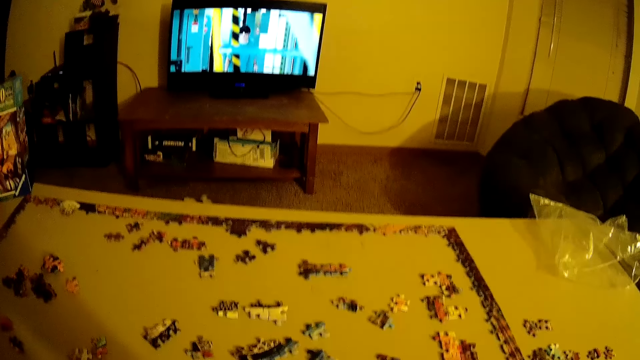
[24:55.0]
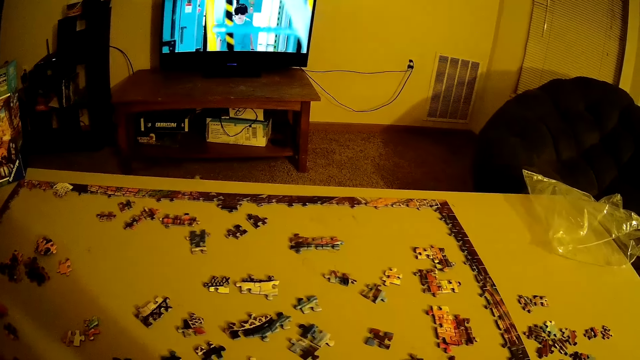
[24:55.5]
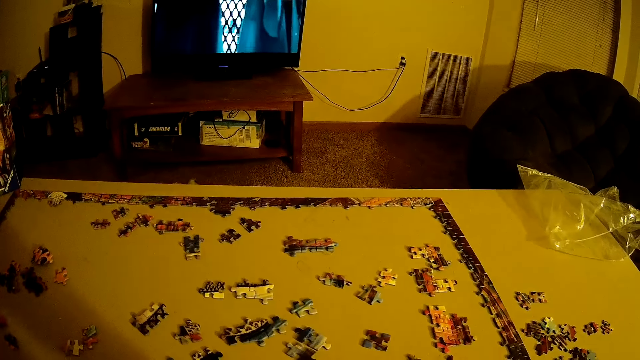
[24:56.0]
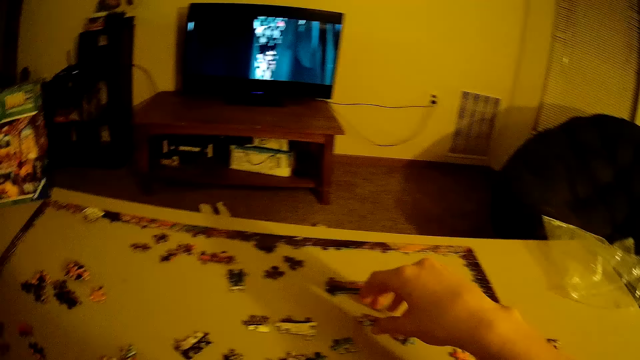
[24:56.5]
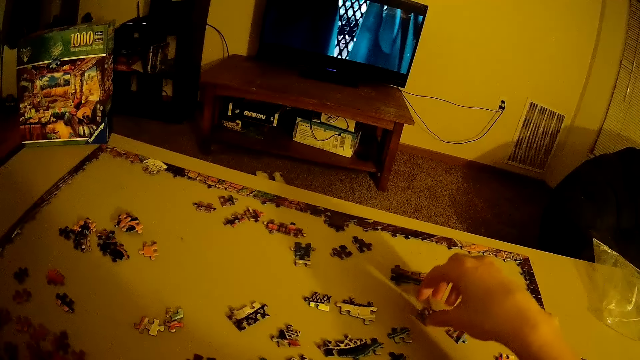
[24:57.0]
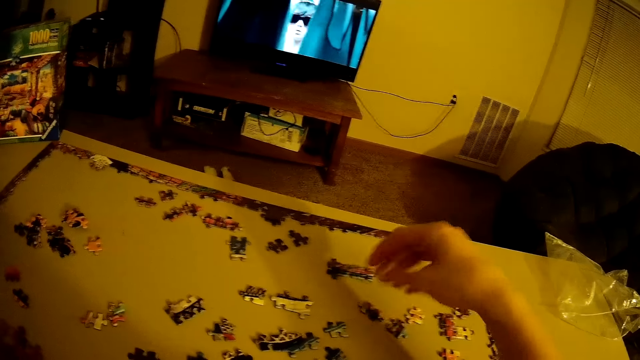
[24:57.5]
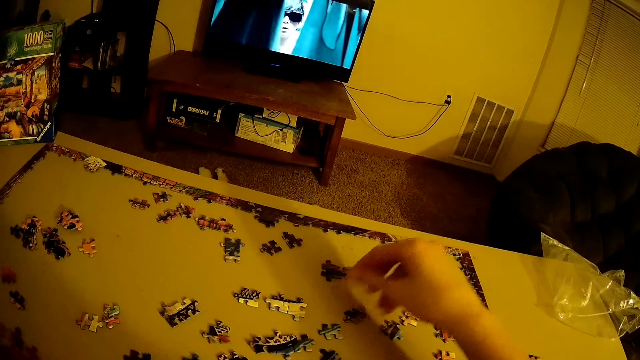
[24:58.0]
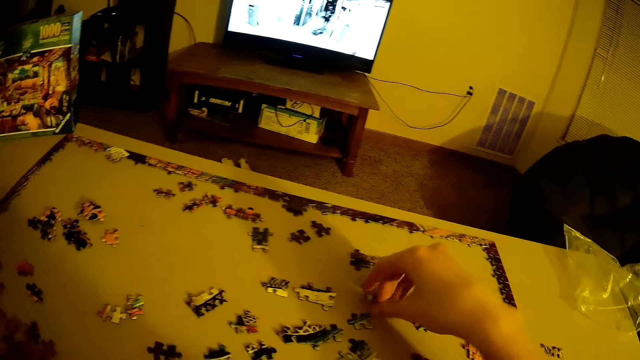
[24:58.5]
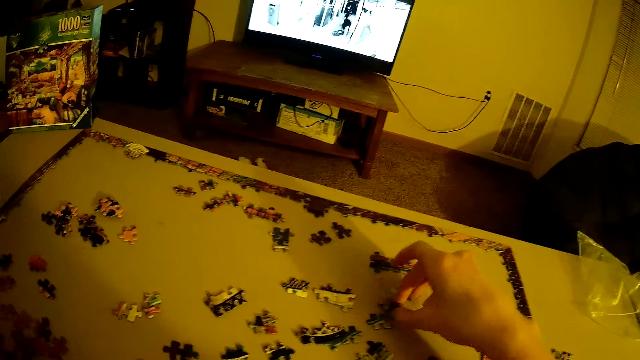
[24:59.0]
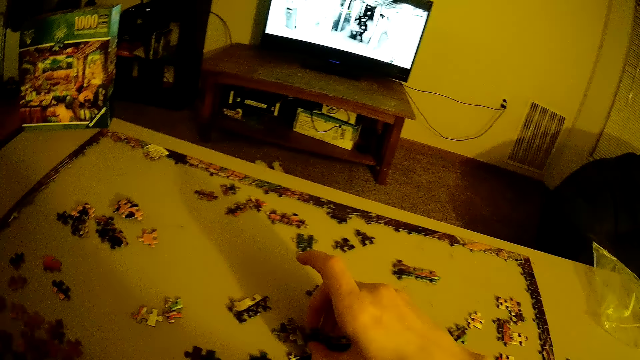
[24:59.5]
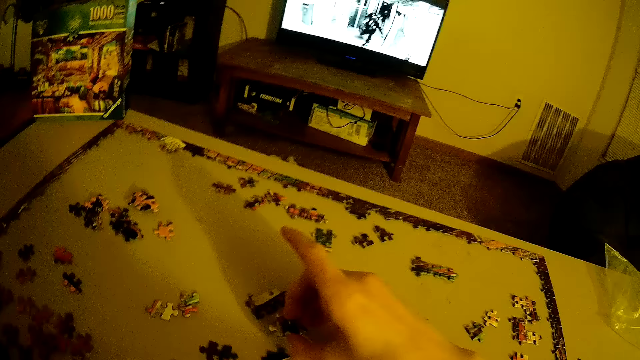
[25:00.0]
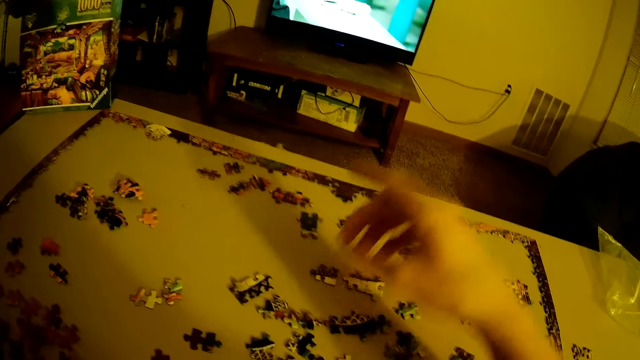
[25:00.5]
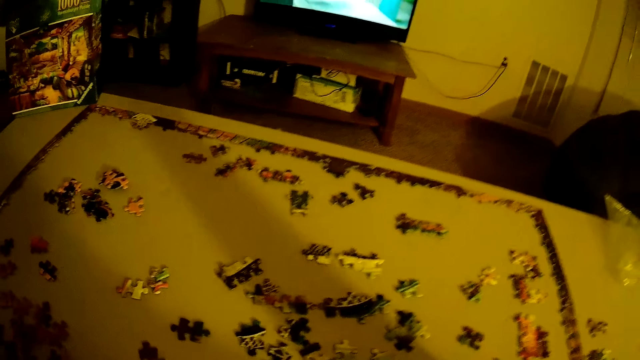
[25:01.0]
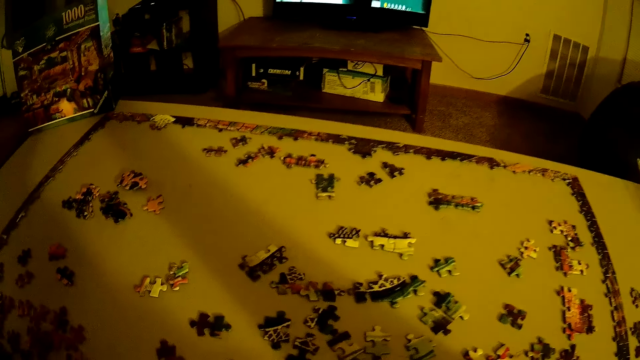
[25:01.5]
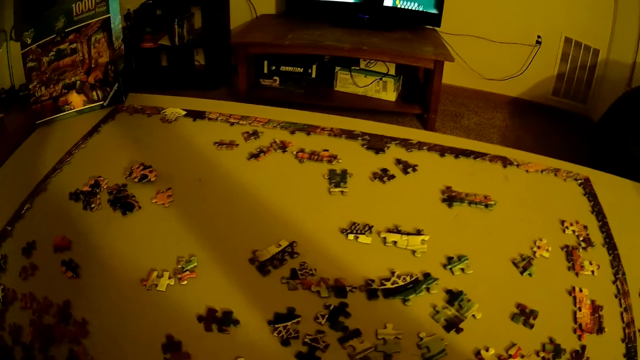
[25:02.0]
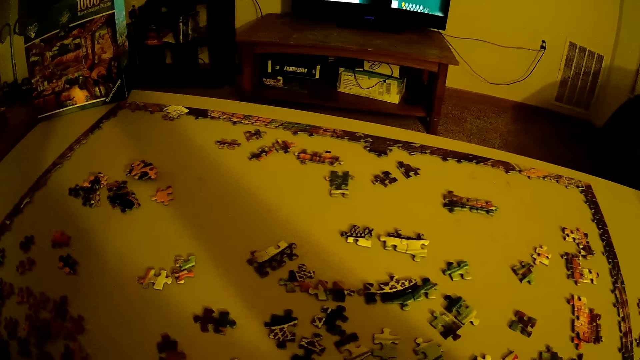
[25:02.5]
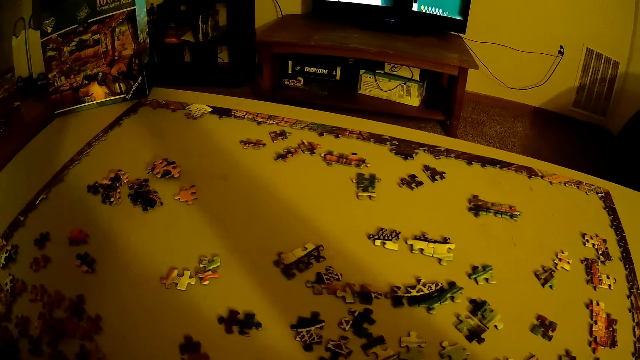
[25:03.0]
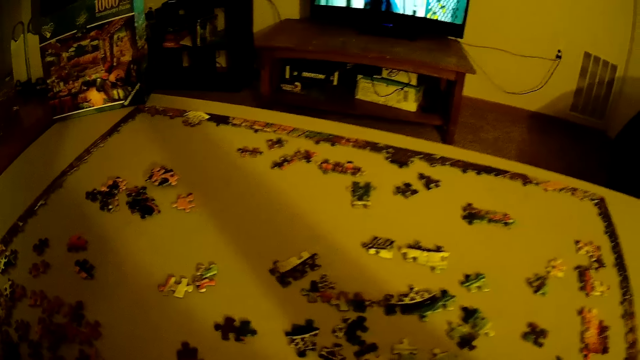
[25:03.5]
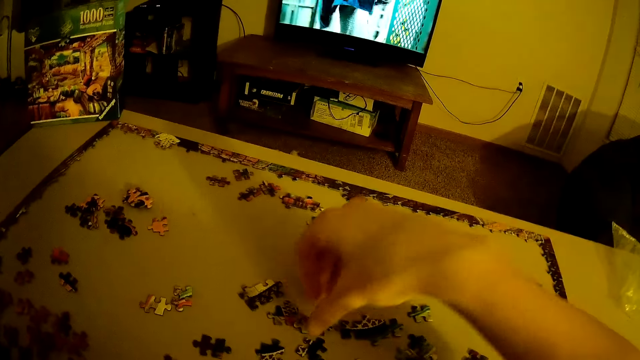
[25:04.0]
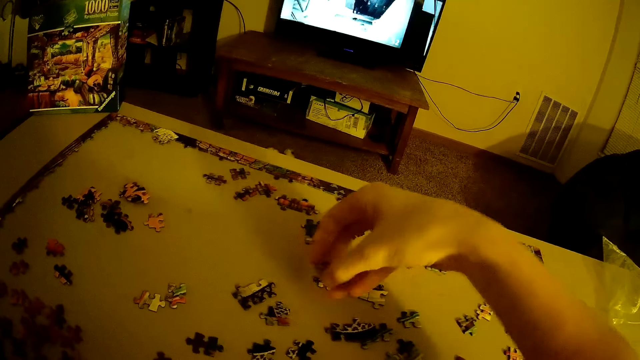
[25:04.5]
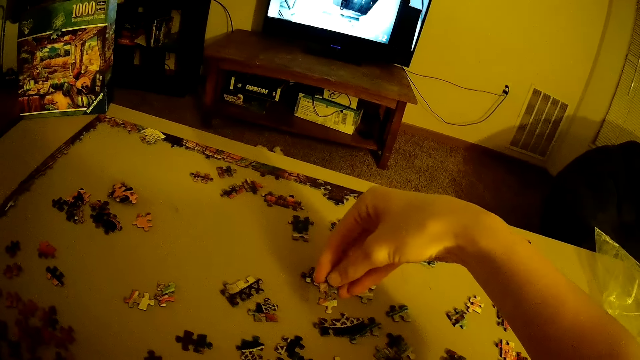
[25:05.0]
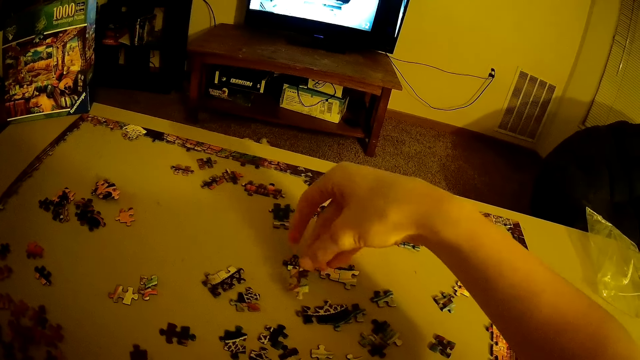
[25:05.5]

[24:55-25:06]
The camera wearer picks up beads.

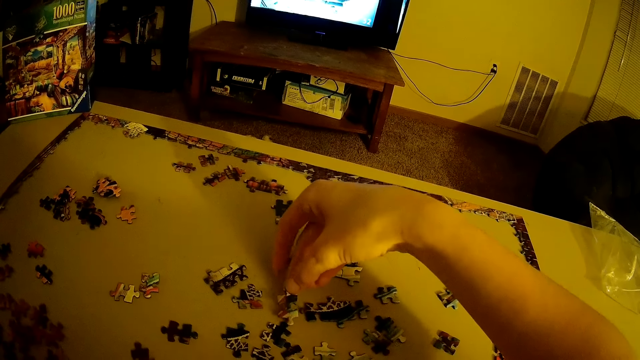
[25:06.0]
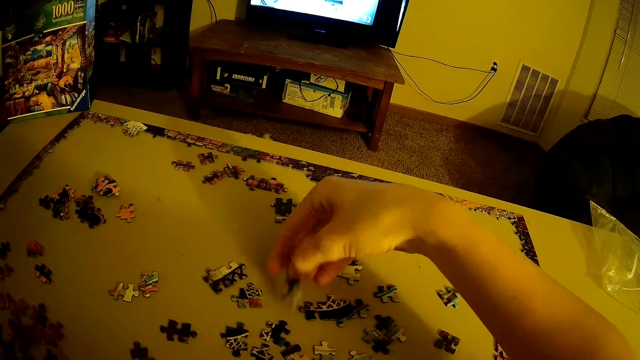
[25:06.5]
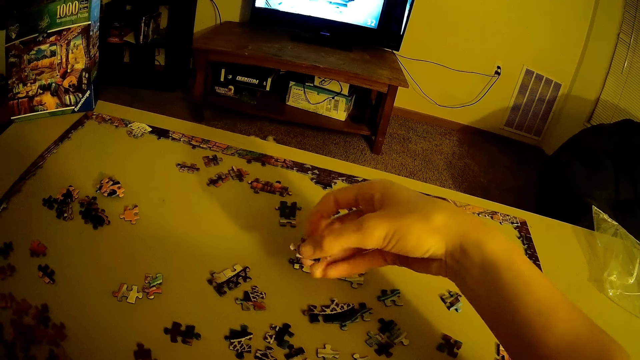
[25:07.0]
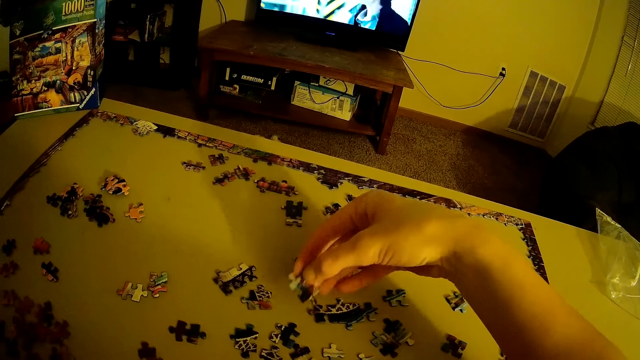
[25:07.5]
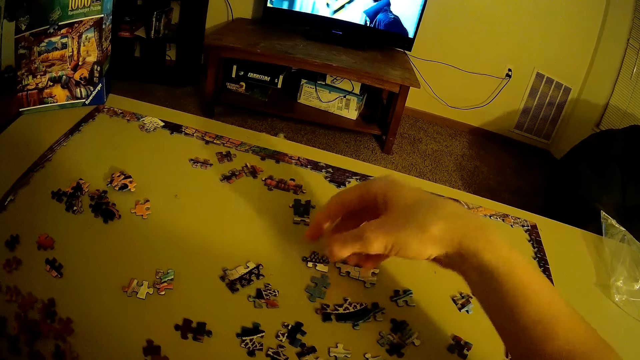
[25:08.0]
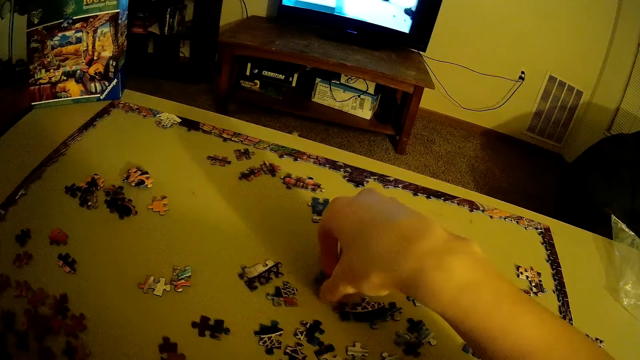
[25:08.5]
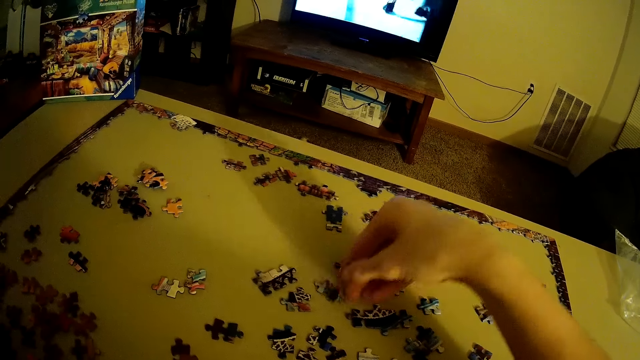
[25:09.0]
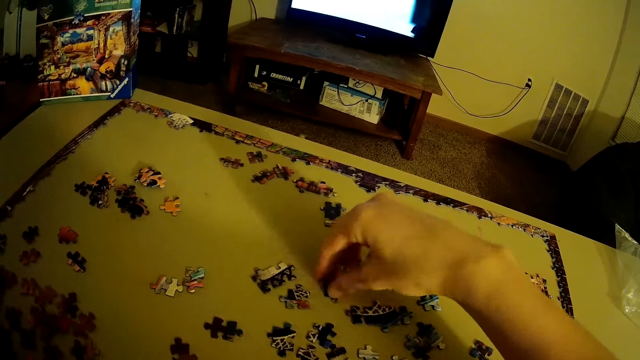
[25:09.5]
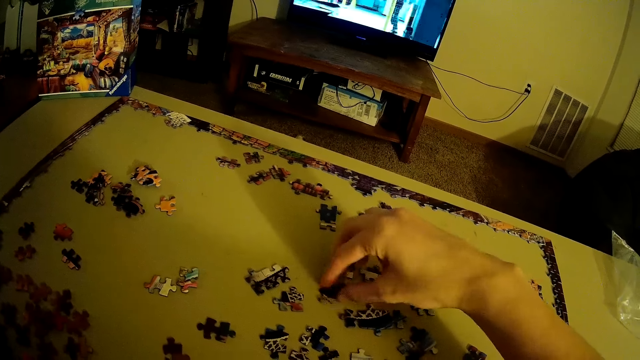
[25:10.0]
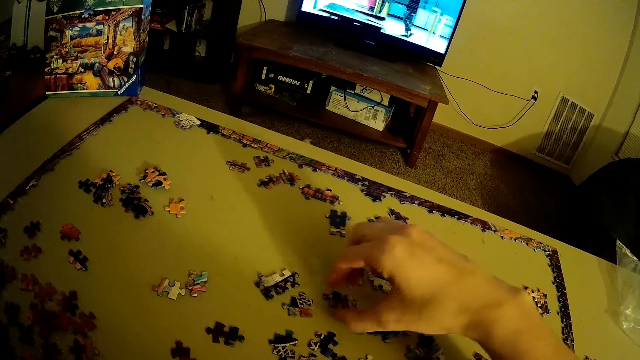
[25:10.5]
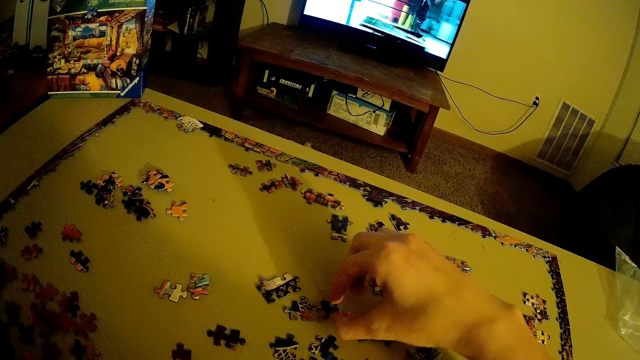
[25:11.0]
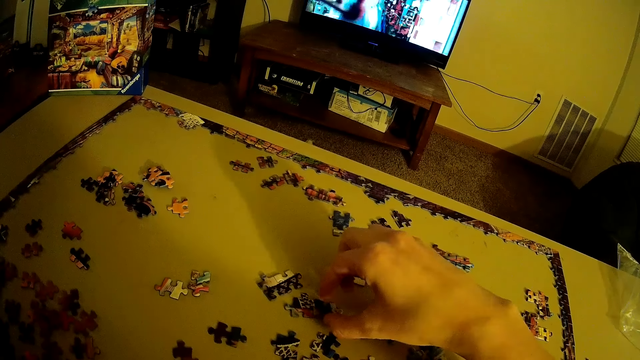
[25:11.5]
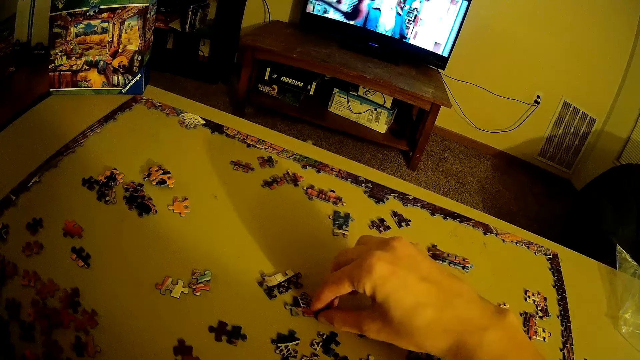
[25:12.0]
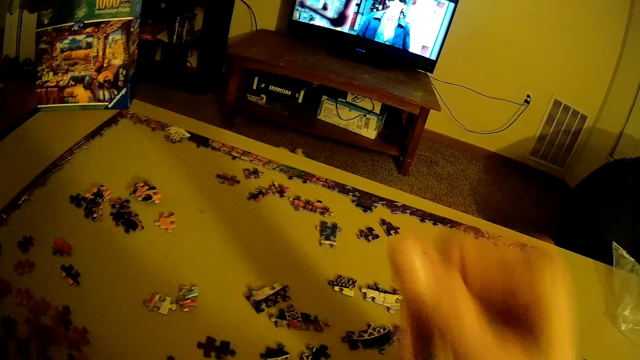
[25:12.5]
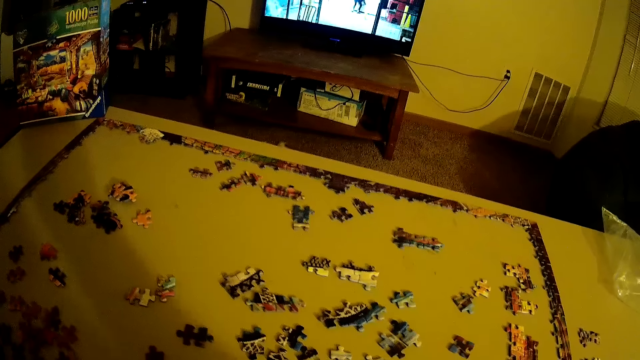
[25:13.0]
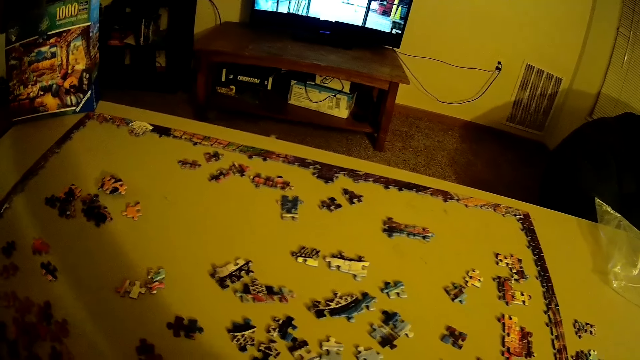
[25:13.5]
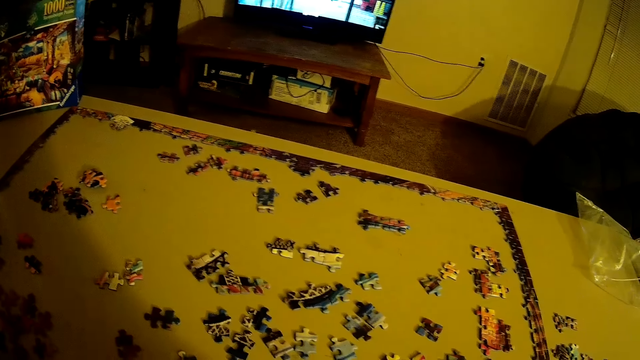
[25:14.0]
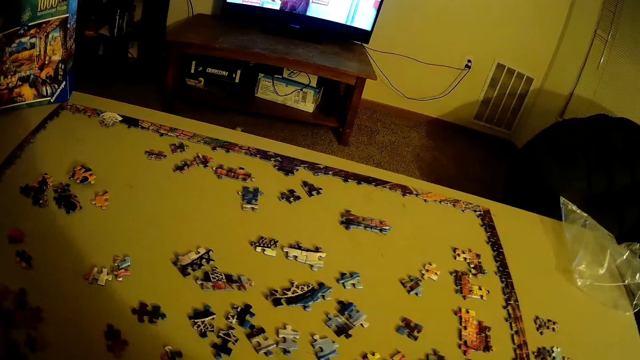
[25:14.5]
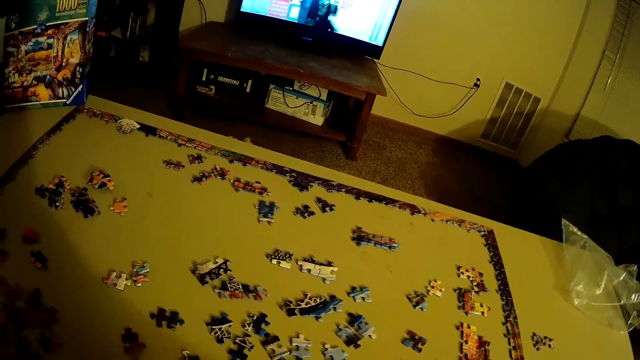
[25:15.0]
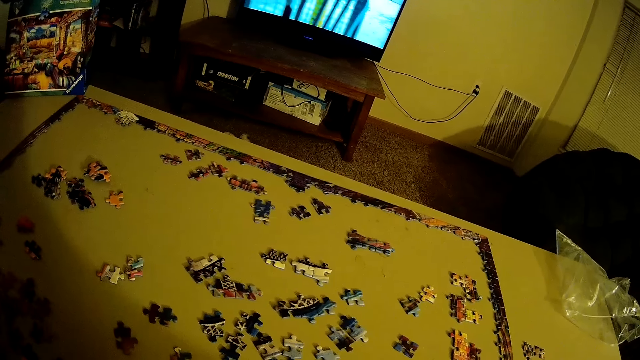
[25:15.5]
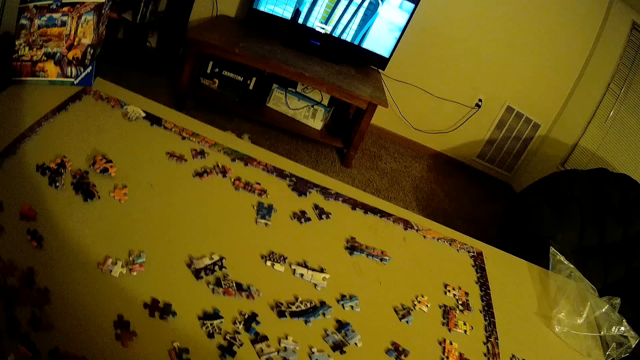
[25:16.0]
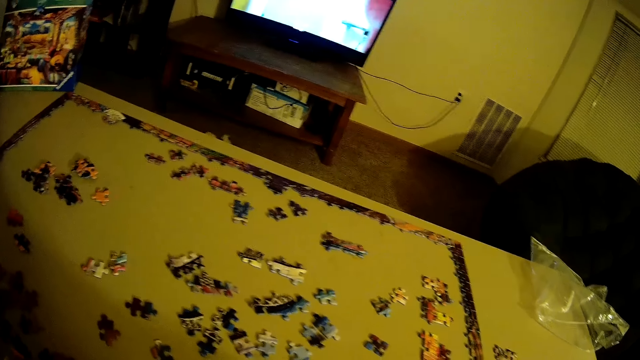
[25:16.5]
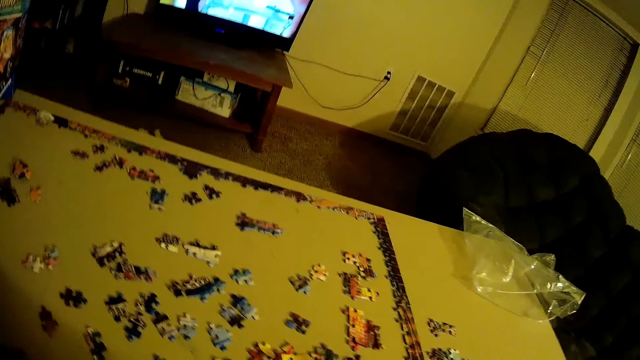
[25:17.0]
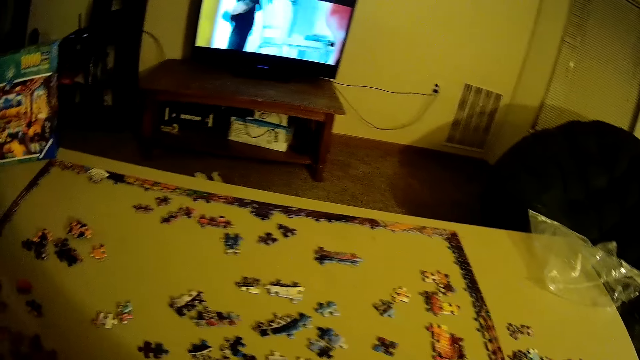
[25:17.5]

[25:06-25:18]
The camera wearer picks up beads.
